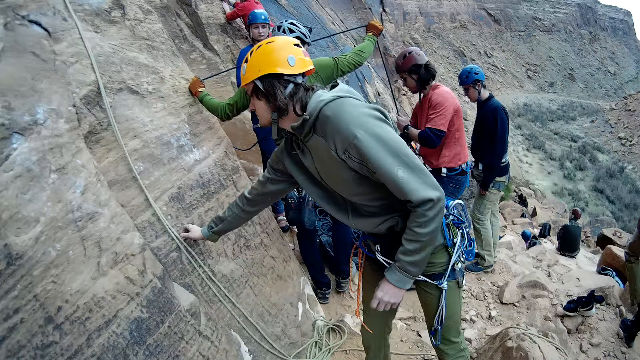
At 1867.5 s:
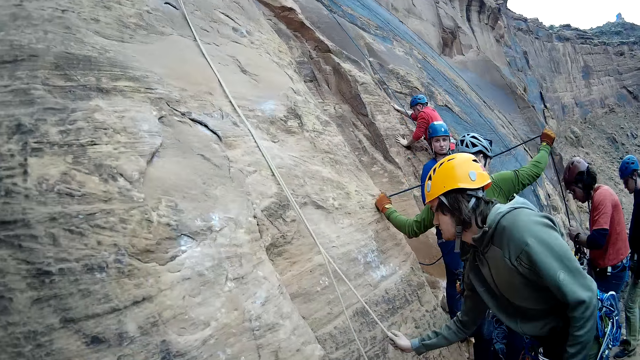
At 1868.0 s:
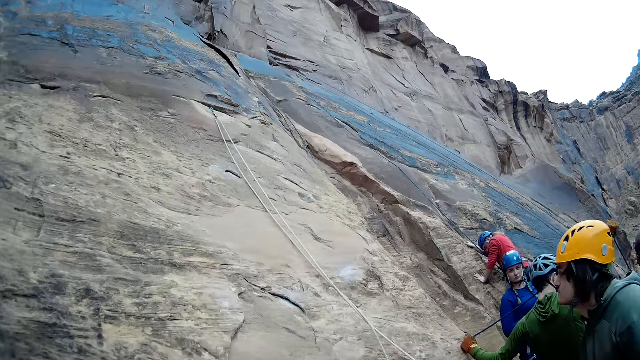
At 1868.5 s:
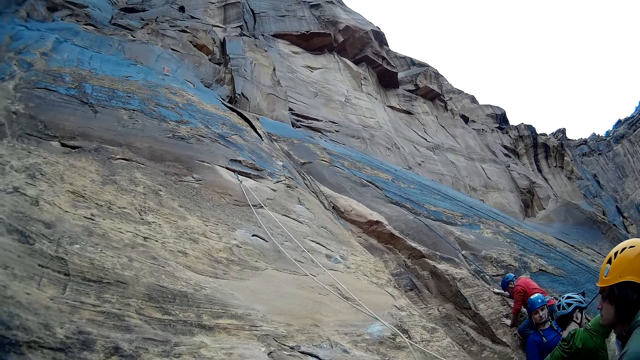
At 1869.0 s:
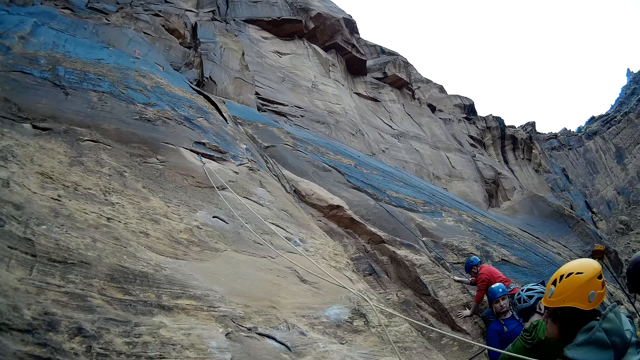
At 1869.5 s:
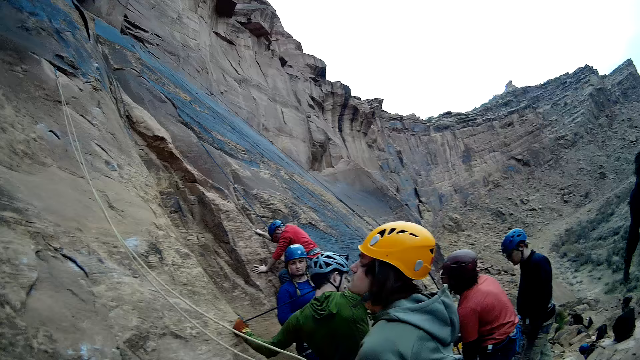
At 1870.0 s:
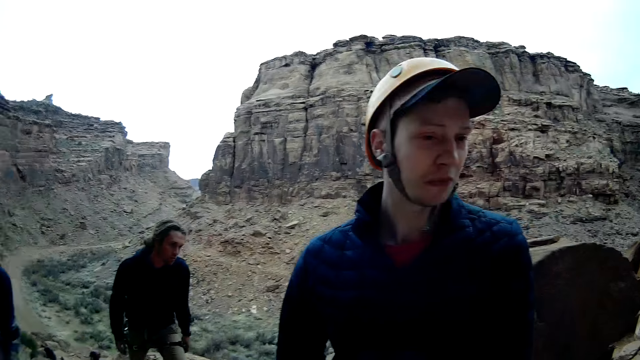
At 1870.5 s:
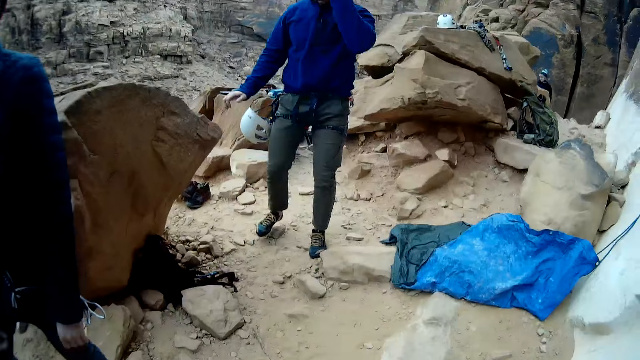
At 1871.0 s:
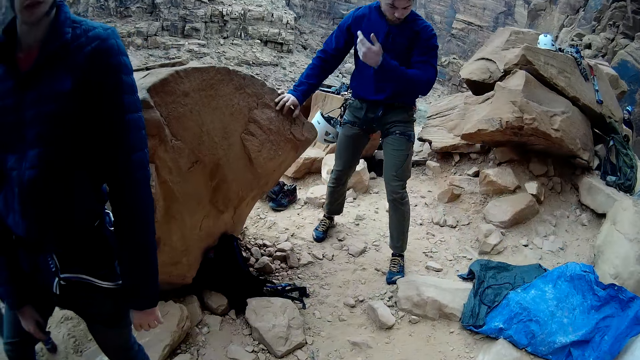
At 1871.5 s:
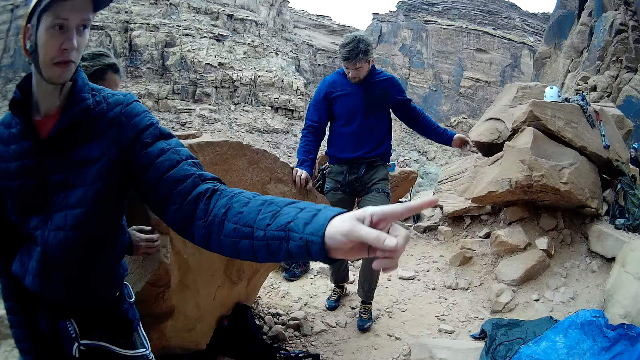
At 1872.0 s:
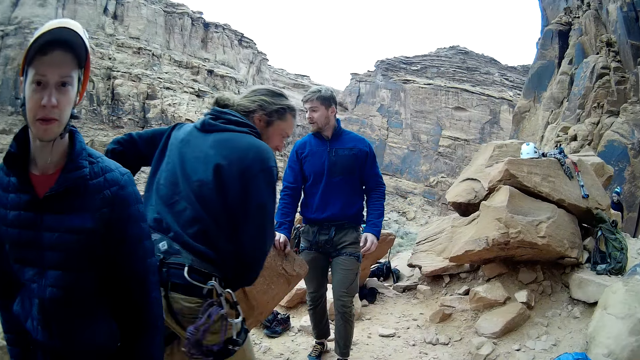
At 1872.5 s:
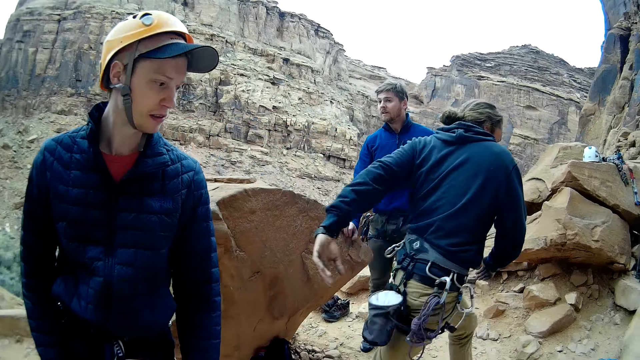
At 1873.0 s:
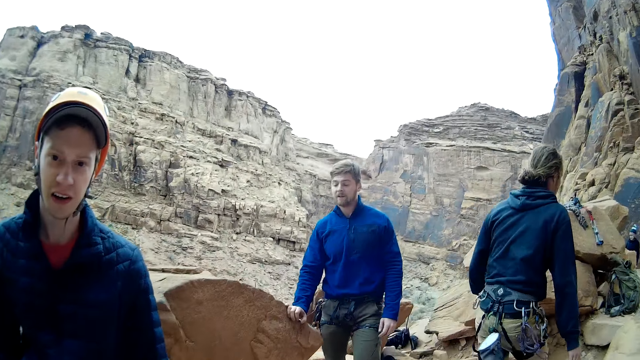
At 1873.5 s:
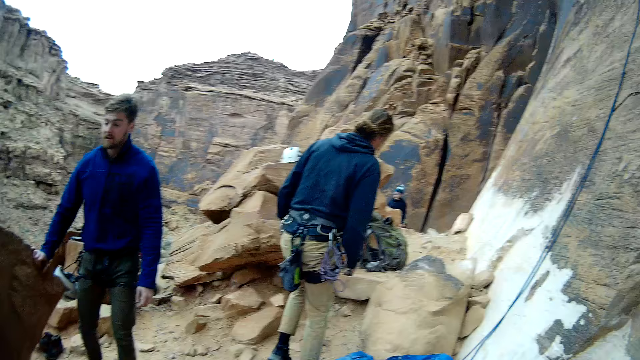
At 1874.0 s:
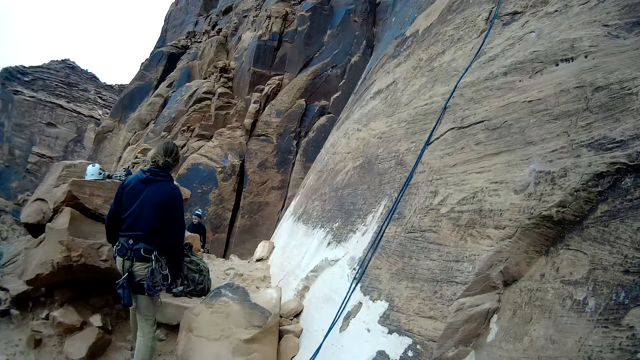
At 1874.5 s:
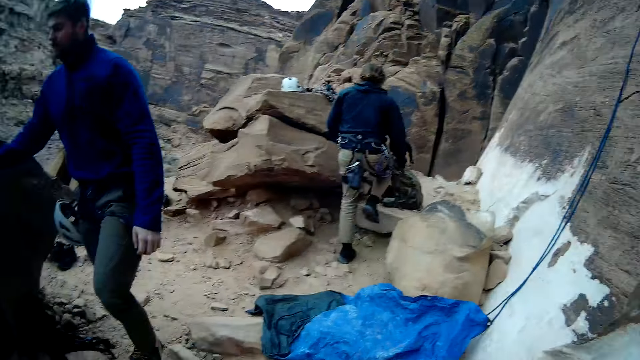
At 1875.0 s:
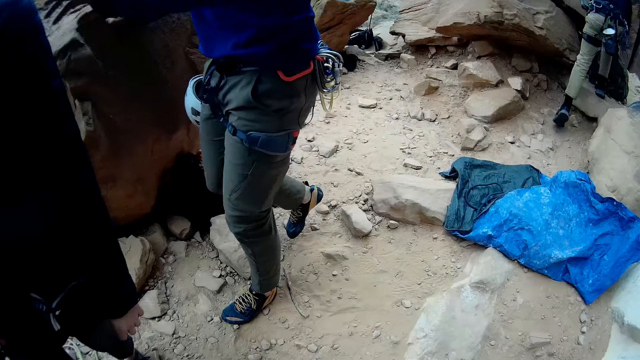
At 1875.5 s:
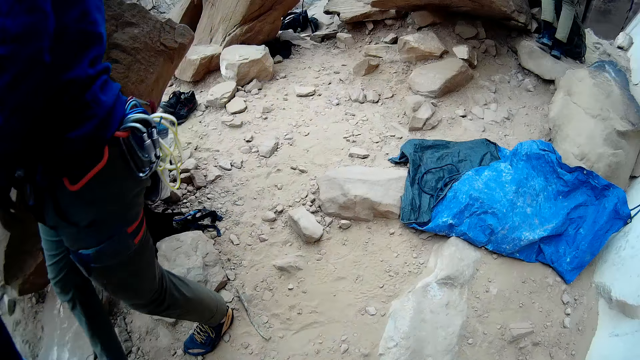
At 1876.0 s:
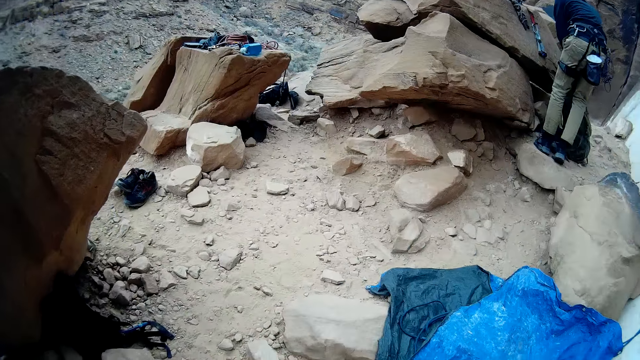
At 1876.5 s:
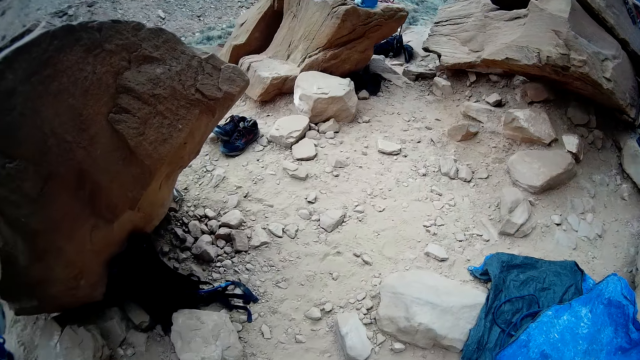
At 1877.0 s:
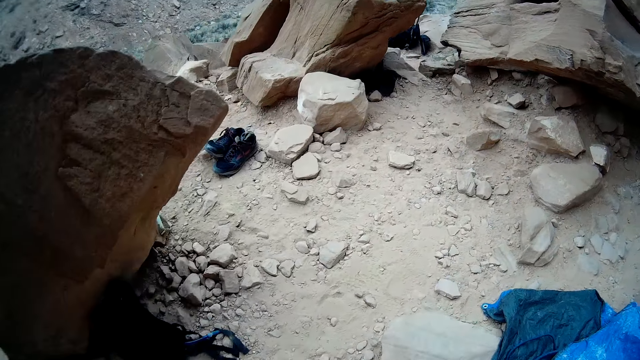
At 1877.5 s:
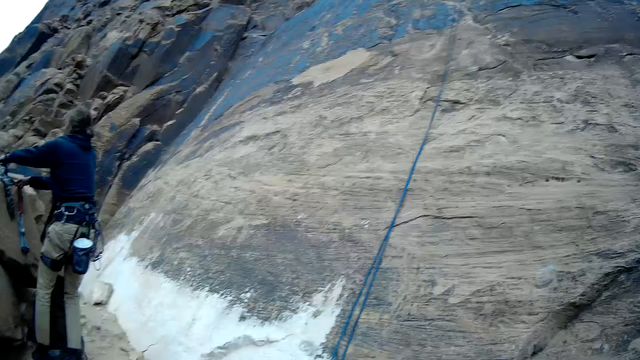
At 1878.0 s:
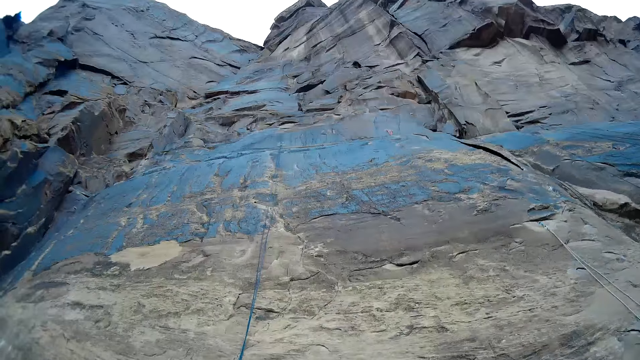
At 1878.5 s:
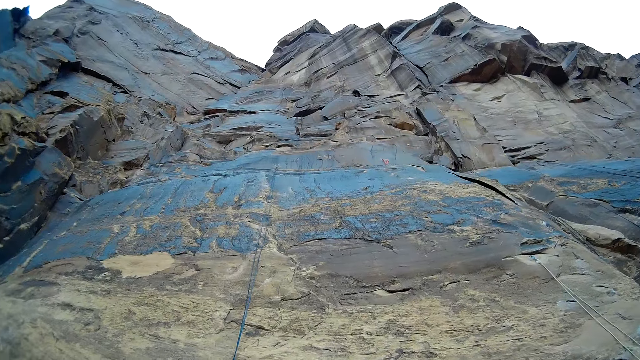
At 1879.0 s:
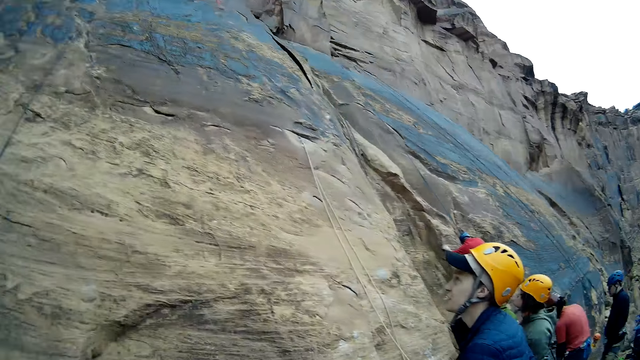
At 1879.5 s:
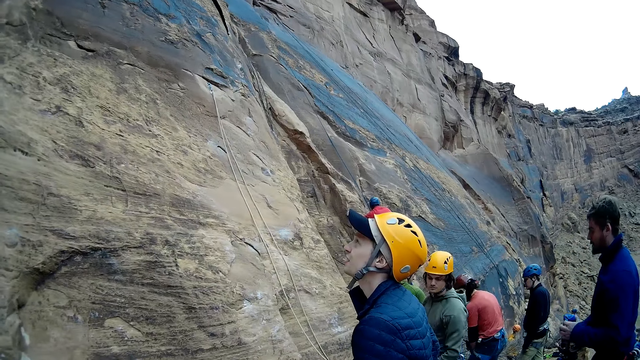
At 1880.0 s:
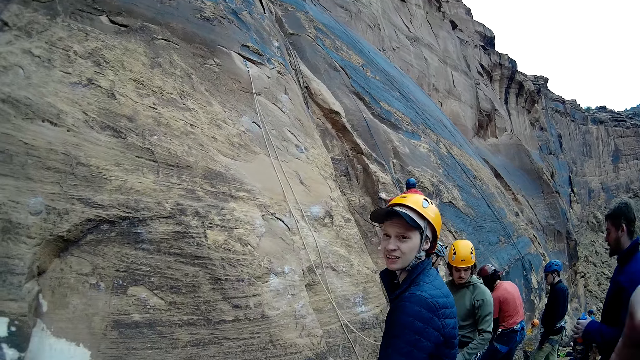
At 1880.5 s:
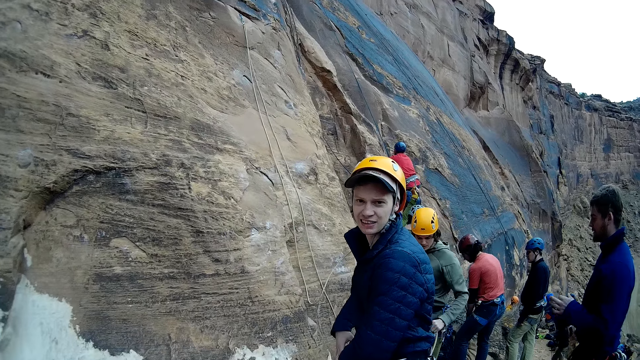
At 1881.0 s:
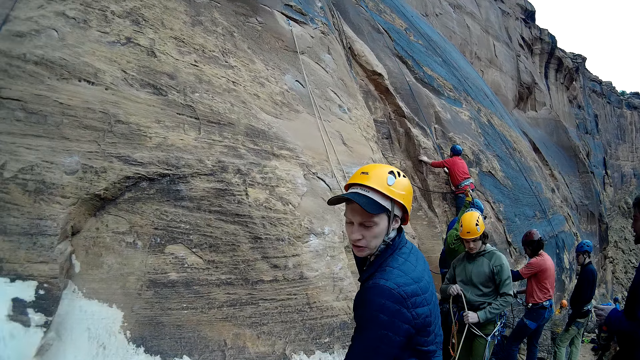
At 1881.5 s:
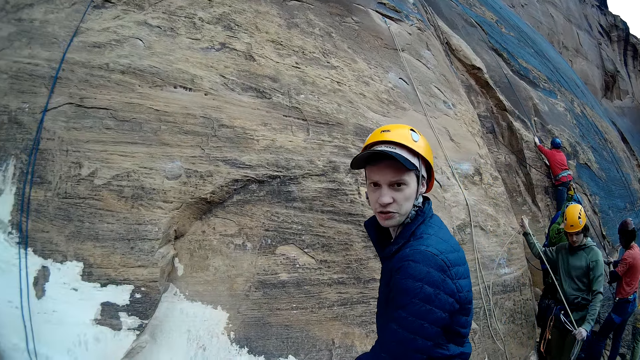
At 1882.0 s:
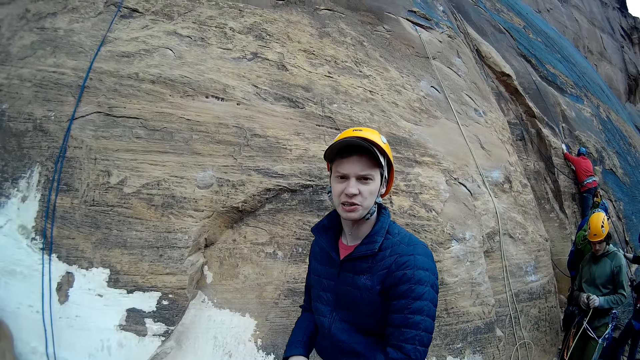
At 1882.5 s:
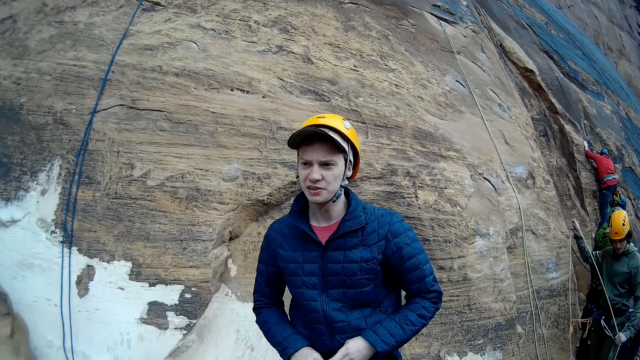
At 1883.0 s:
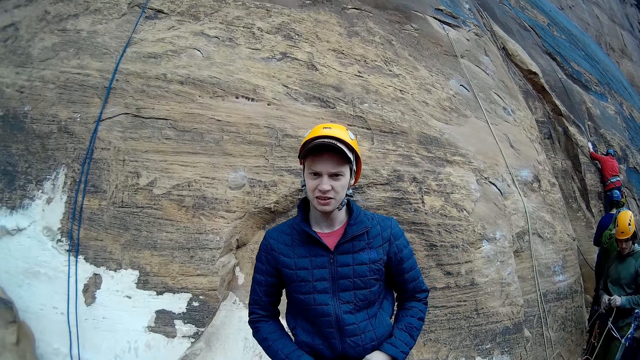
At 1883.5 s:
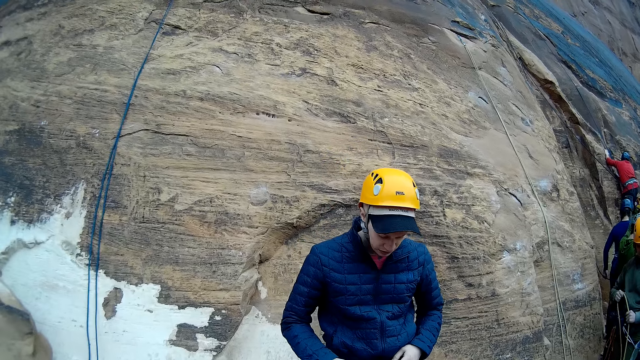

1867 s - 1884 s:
A mountain climber picks up the mountain climbing rope on the mountain. The camera wearer looks up the mountain. They move towards a man. The man gesticulates. The man converses with the camera wearer. The camera wearer looks around. They look up the mountain. The man converses with the camera wearer.
